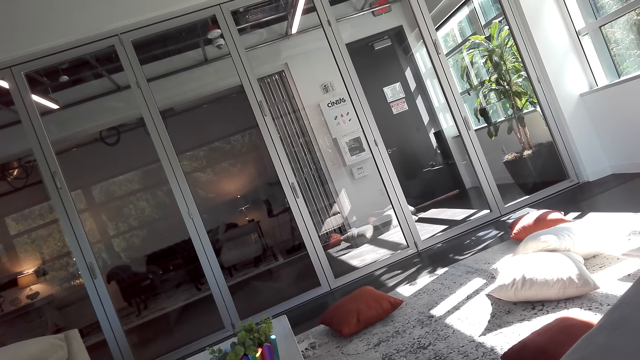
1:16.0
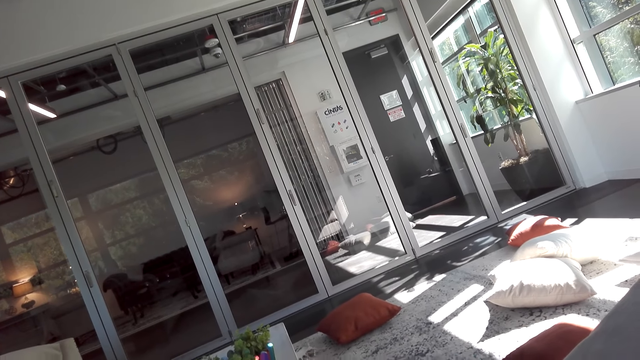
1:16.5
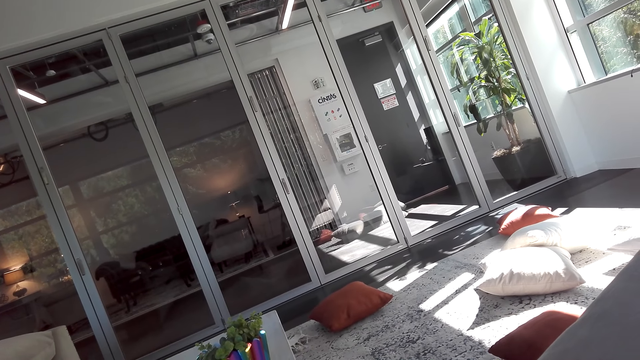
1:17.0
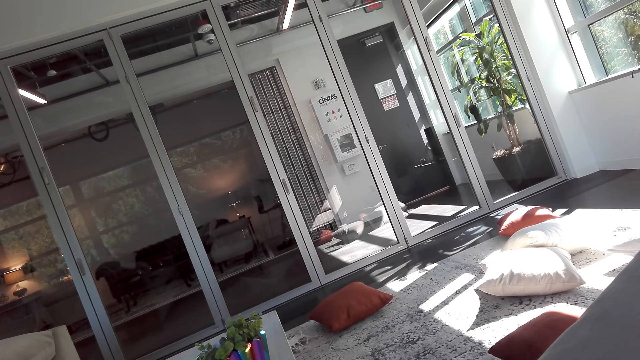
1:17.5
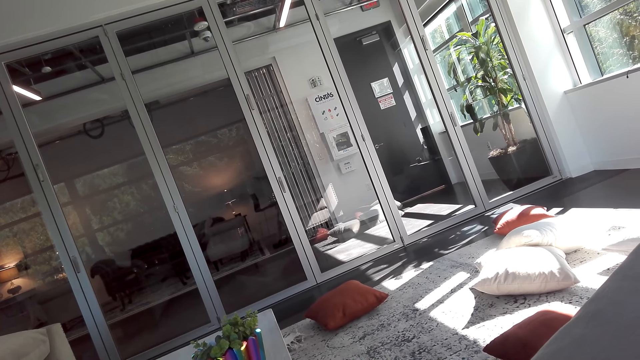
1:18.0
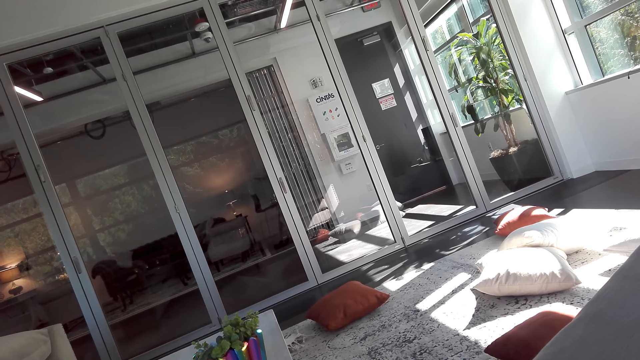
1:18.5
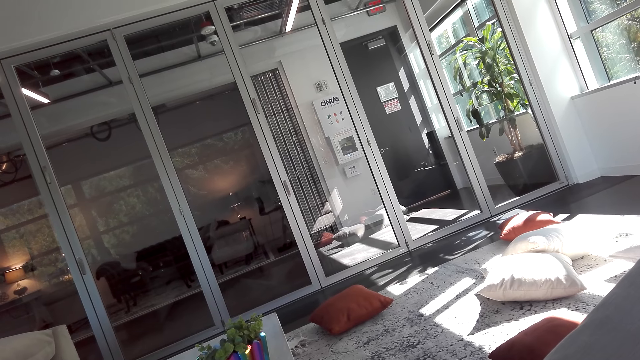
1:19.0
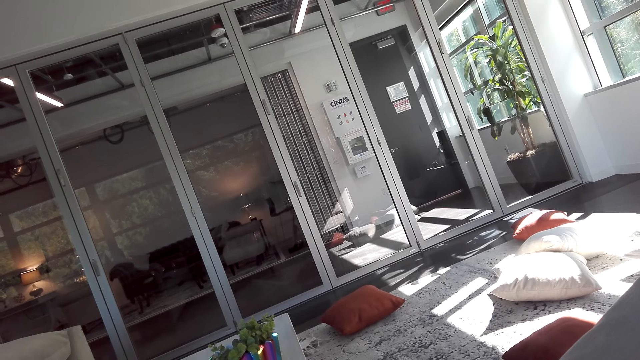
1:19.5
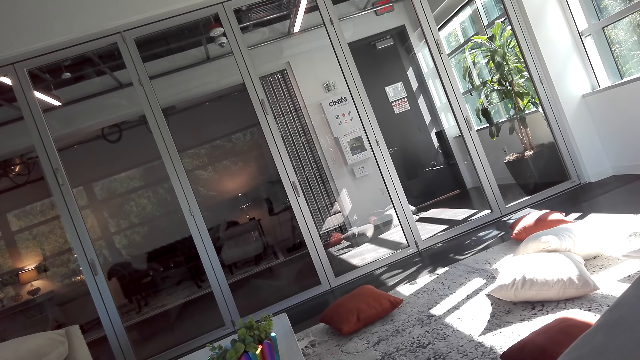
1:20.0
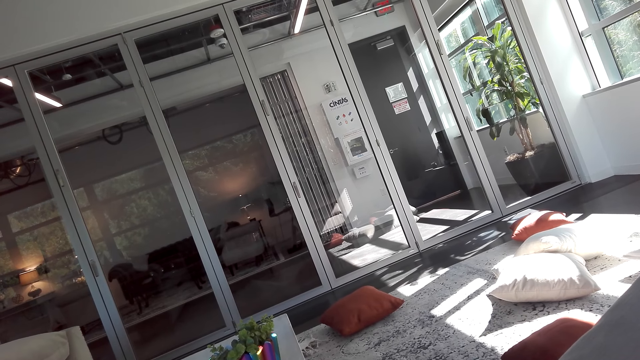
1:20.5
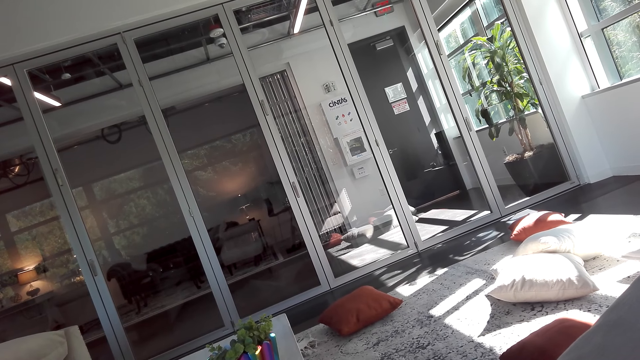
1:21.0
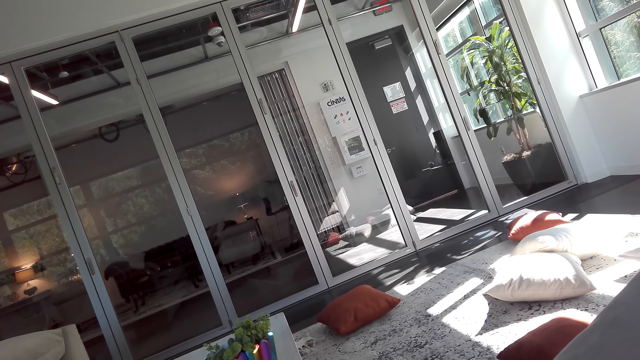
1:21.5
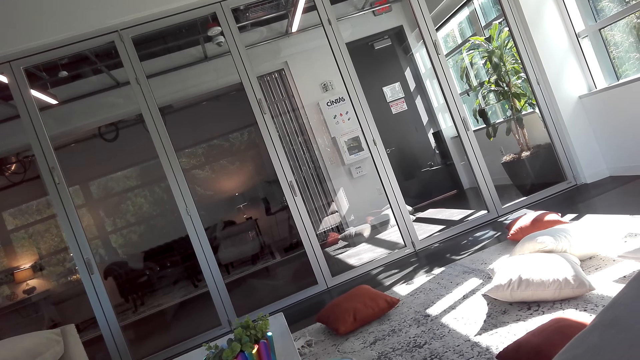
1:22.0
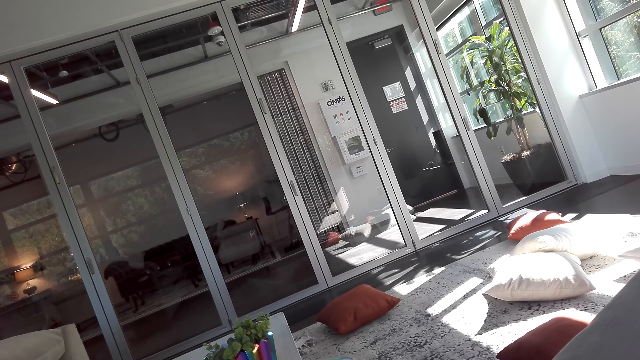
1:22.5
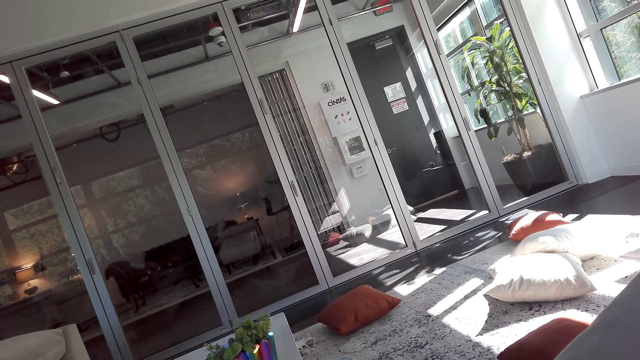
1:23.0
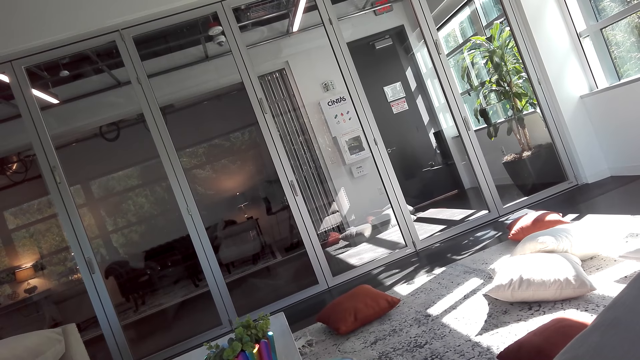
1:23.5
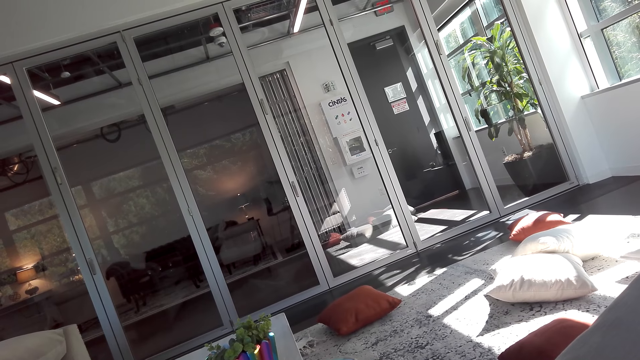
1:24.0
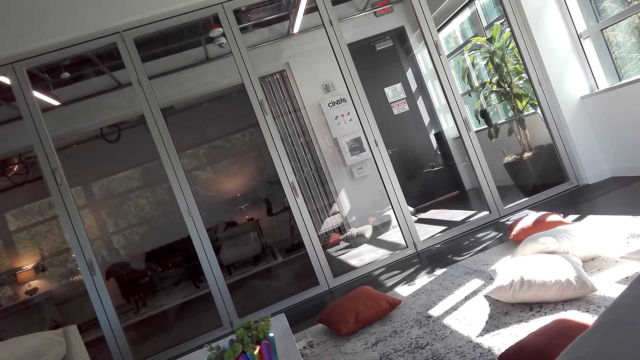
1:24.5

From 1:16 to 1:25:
The camera wearer stares at the floor. They sit on the couch.

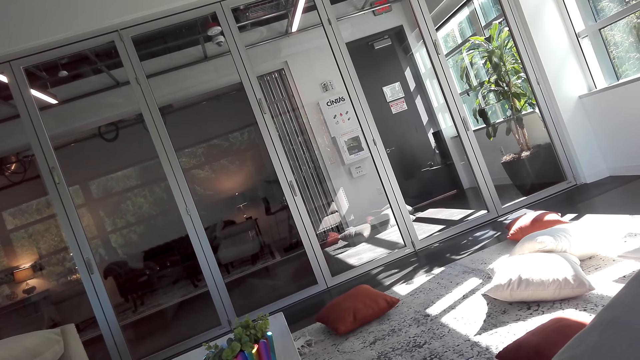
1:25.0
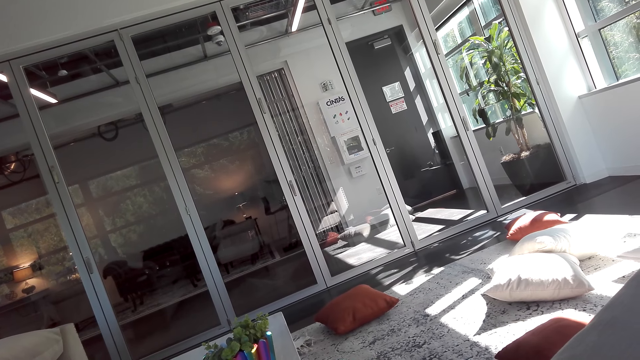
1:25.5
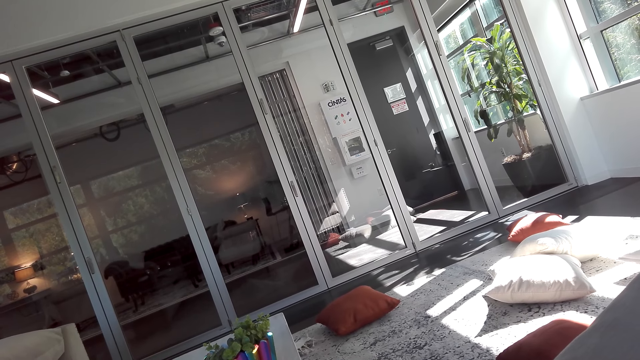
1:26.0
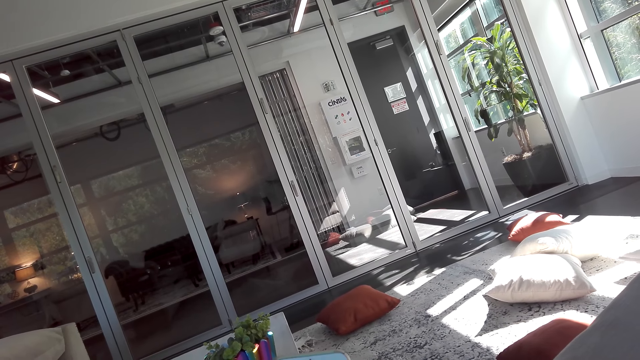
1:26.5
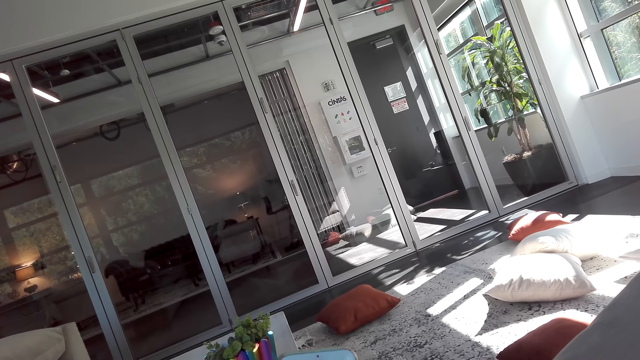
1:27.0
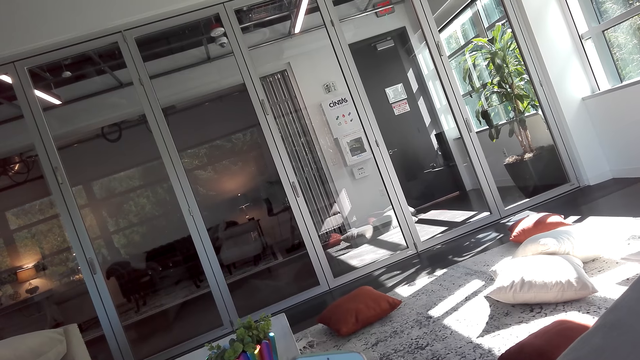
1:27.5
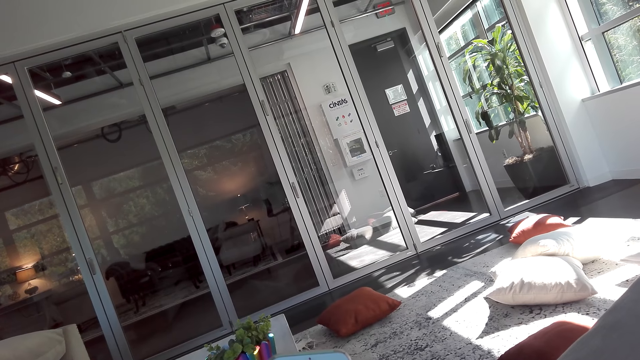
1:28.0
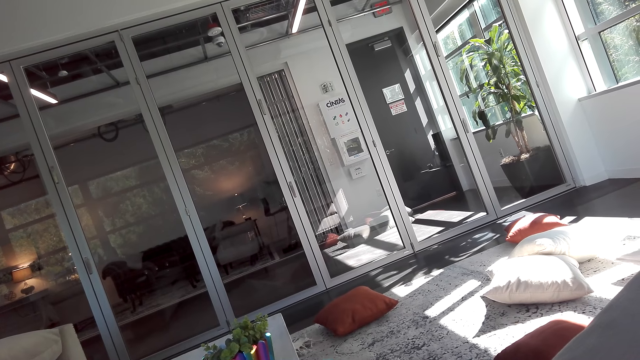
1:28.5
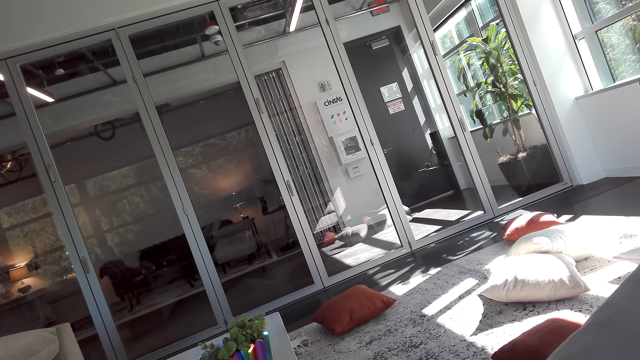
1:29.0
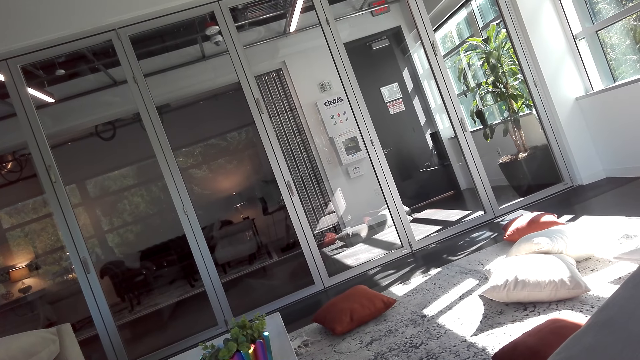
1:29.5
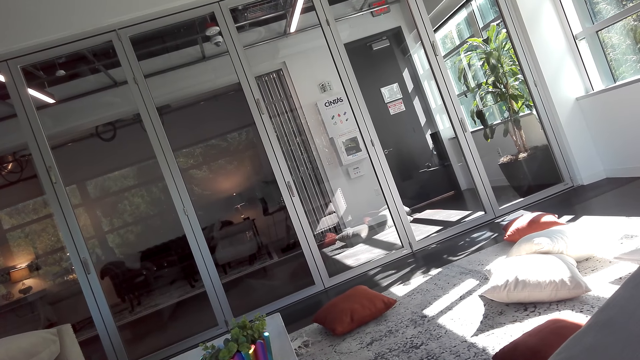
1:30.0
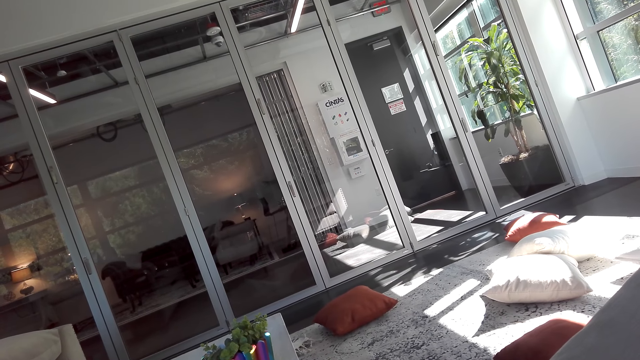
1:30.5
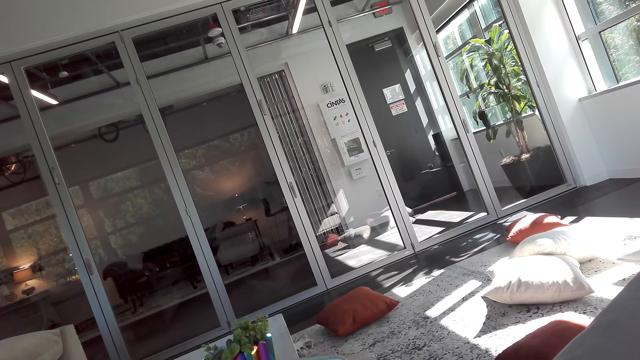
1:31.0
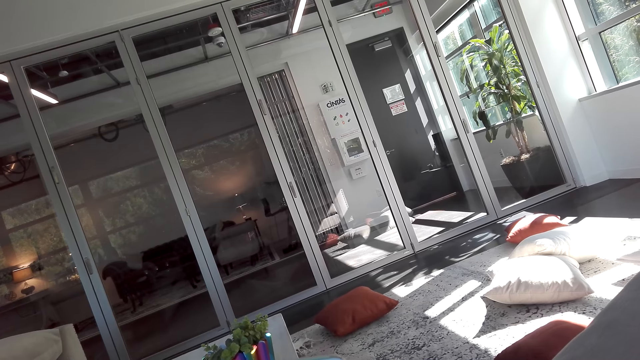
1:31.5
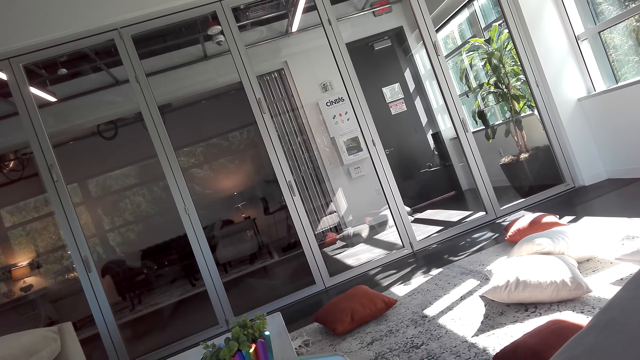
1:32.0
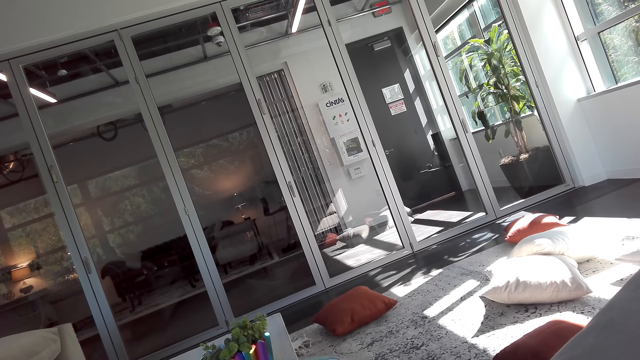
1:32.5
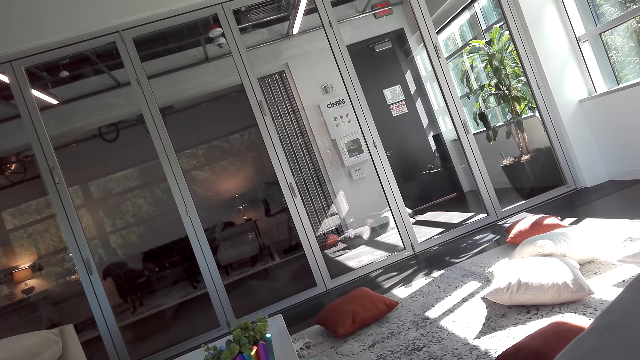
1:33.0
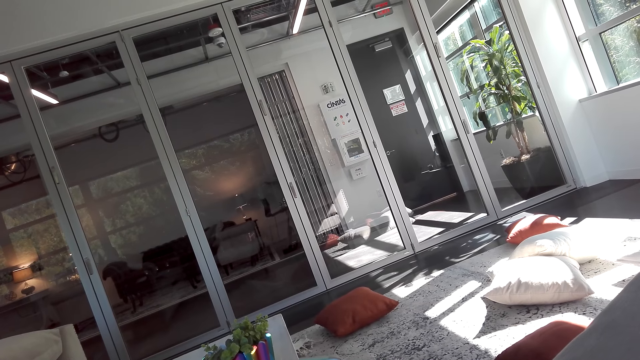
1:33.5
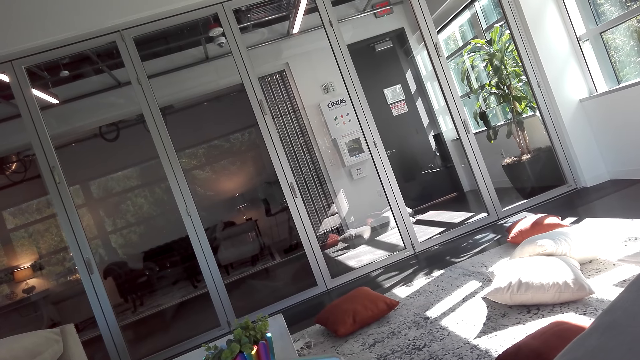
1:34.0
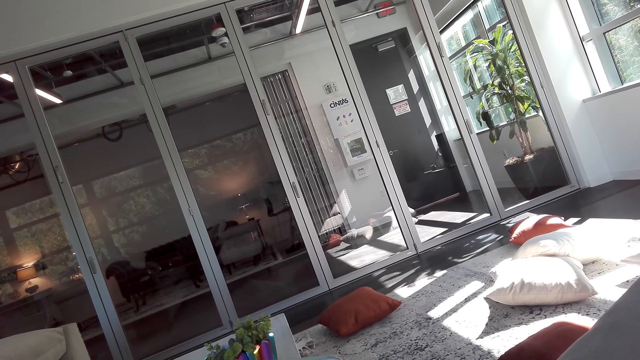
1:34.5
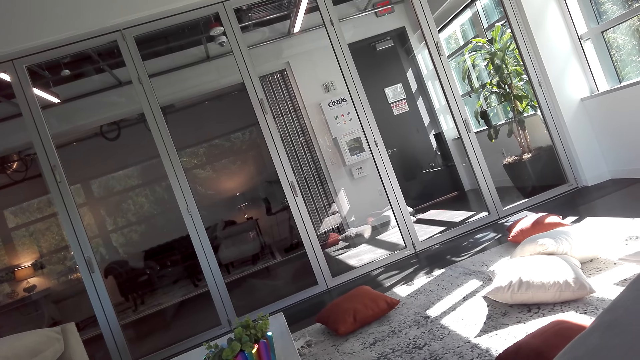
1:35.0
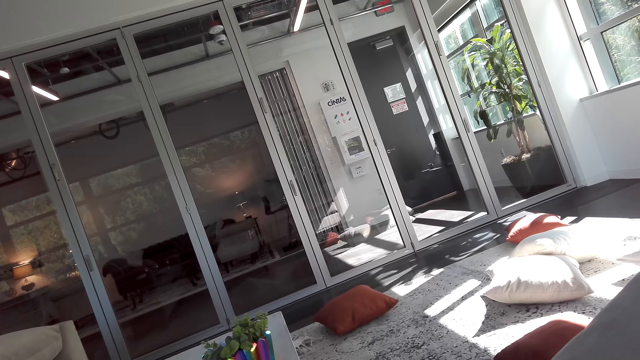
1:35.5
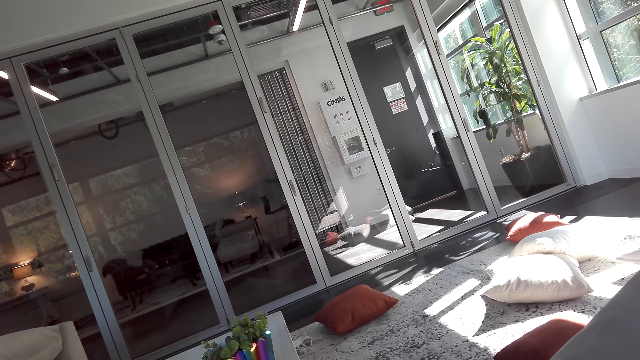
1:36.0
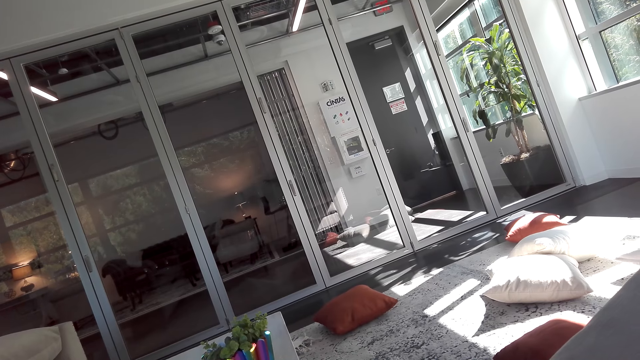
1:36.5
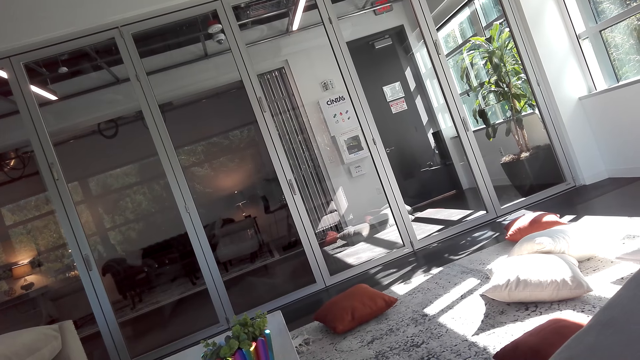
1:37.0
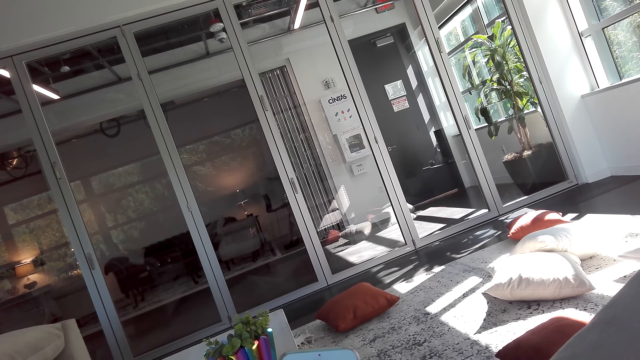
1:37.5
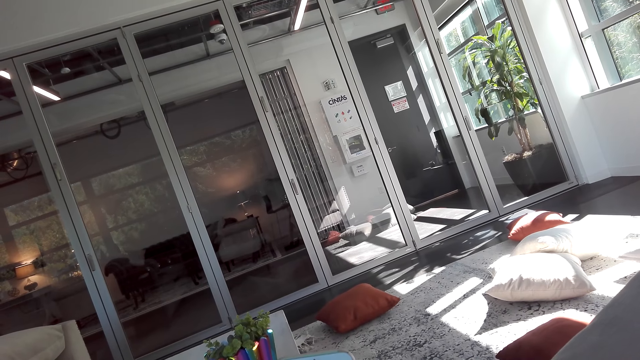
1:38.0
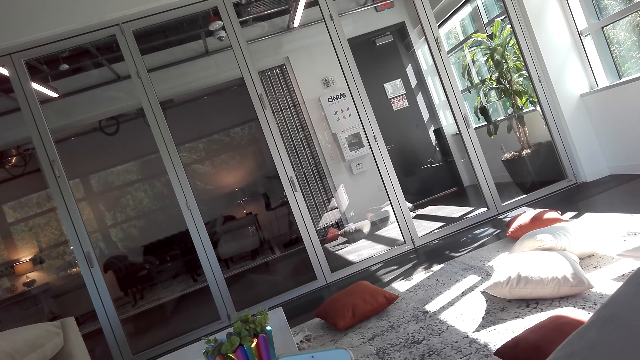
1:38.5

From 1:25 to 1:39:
The camera wearer operates a phone.
